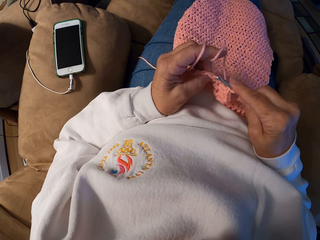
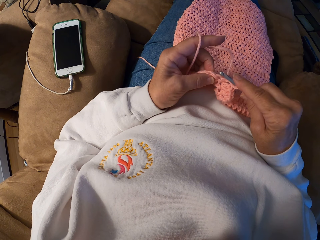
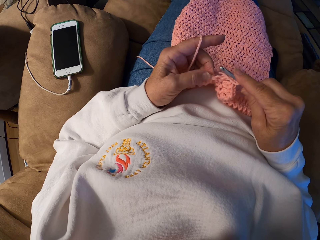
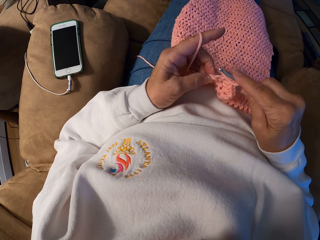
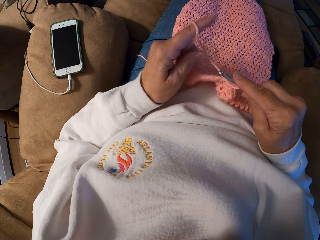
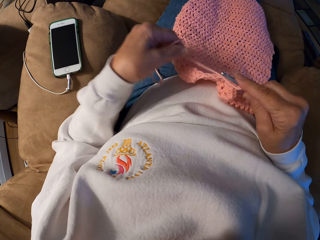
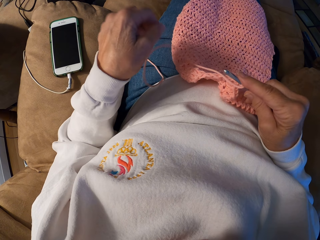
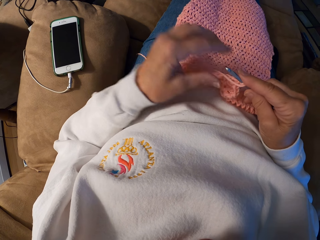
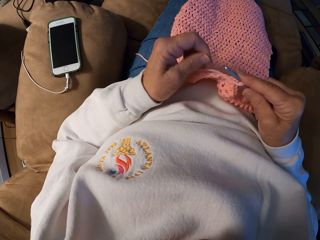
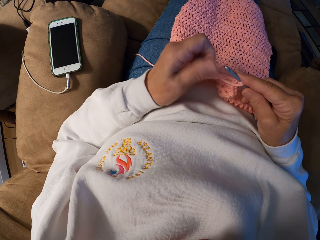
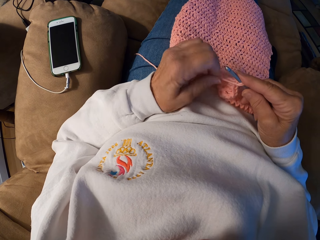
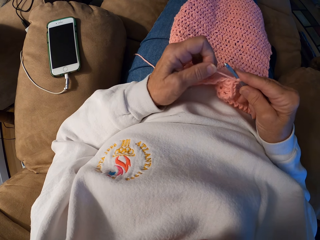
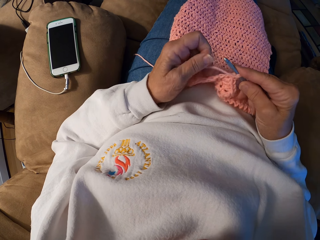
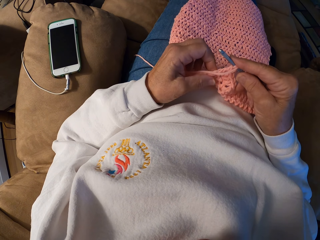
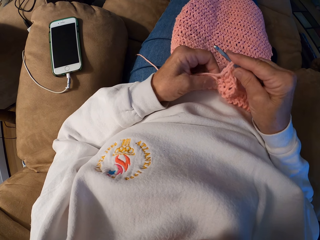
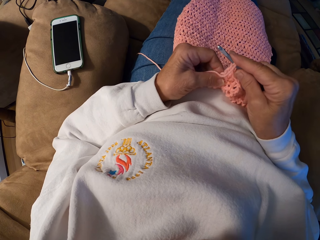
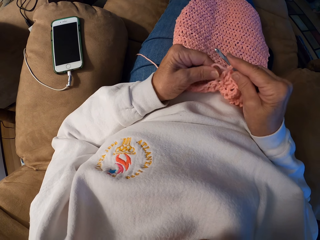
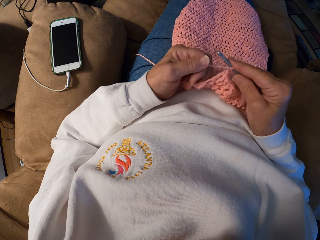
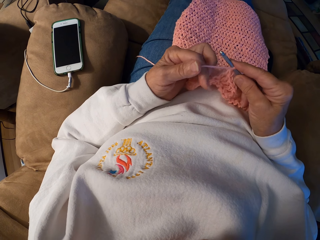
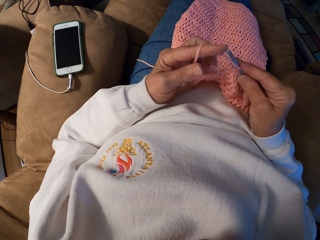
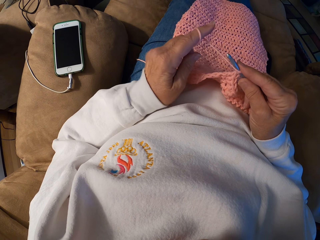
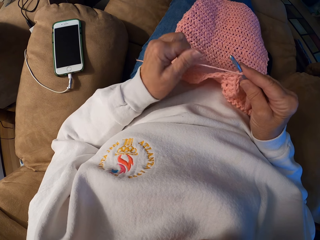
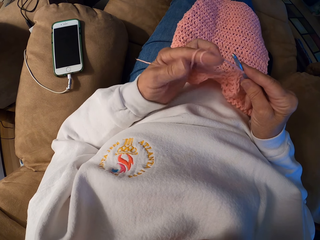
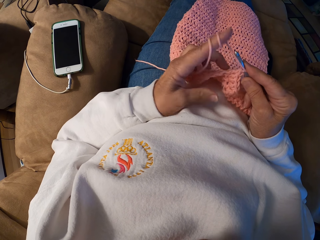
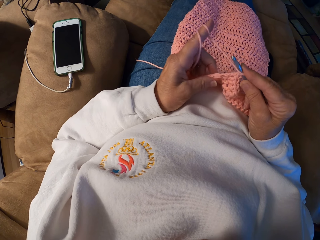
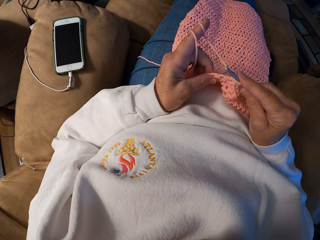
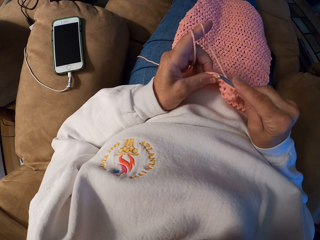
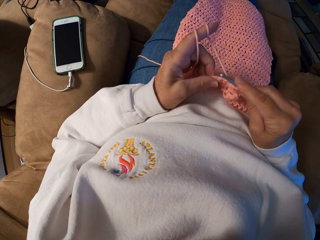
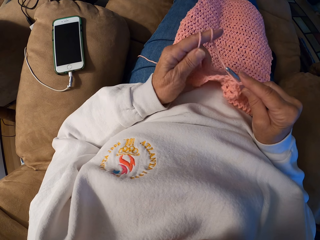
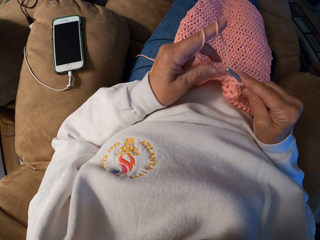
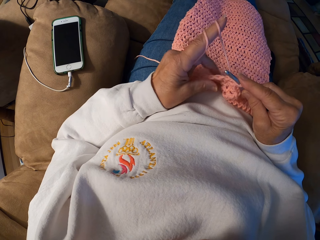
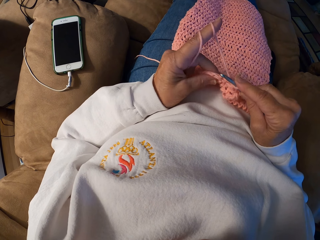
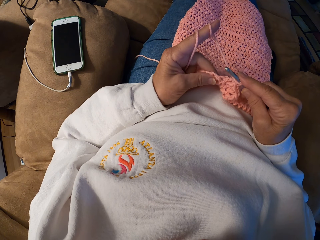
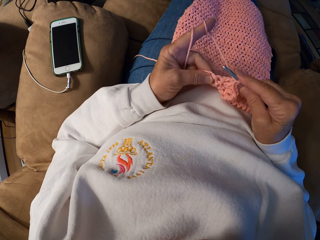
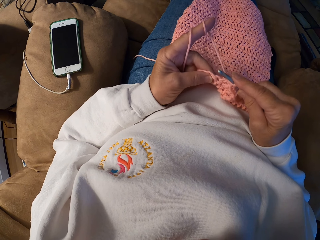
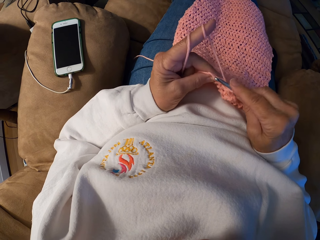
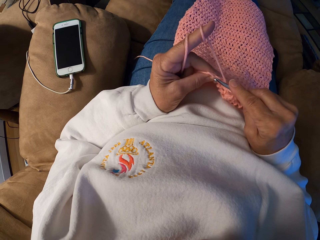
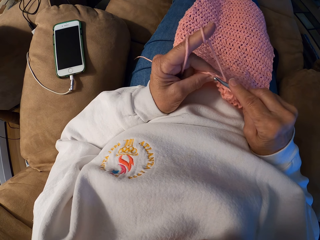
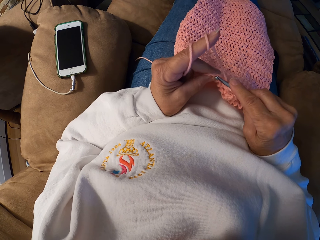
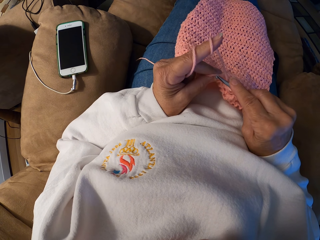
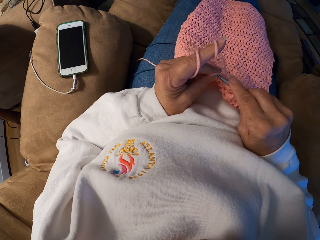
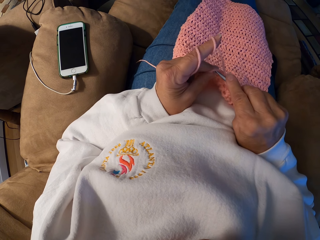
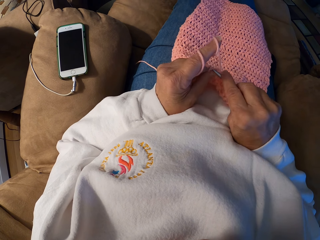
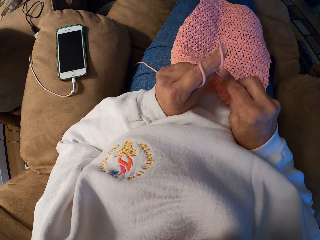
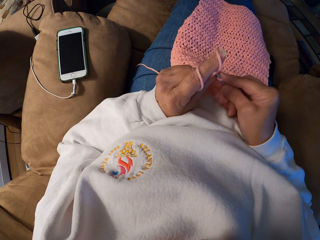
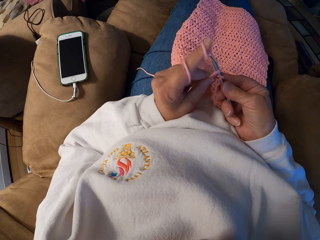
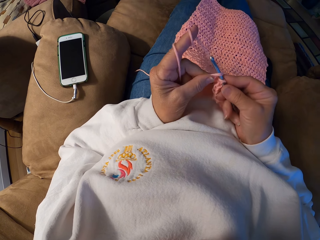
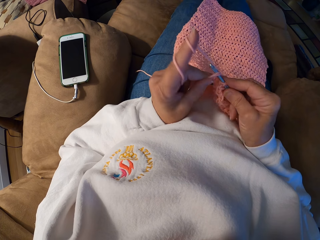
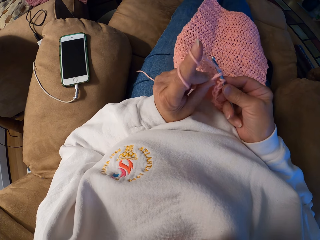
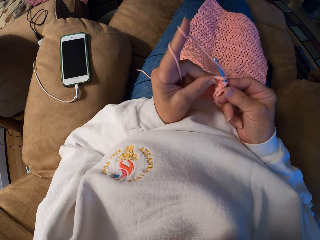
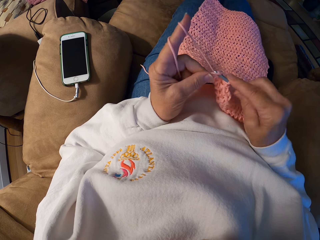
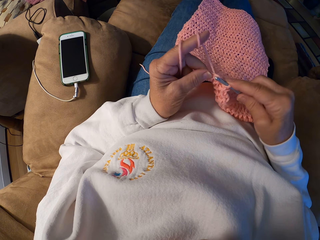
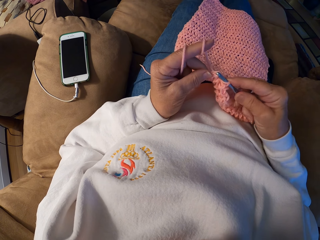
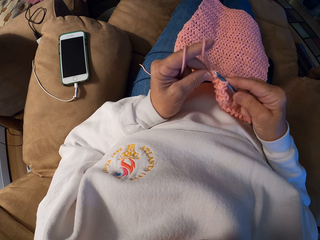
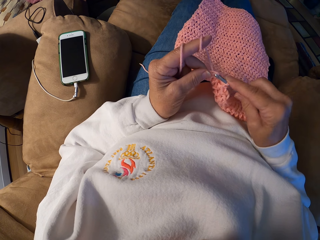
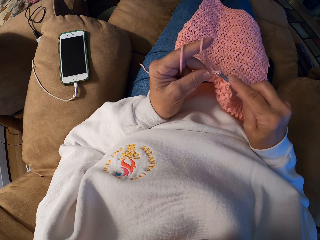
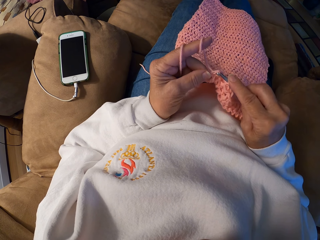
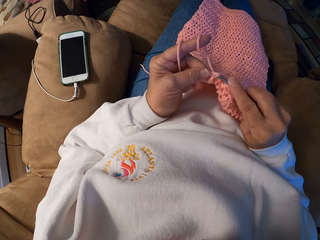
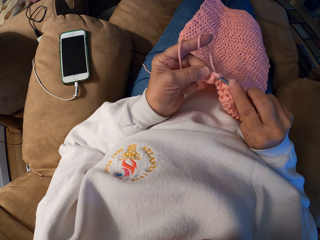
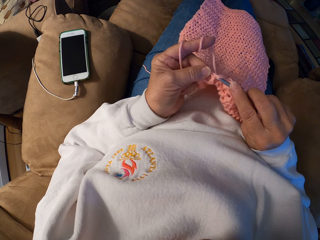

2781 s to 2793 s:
The camera wearer adjusts the yarn strand with her left hand. She adjusts the yarn strand with her left index finger. She crochets a yarn with her hands.

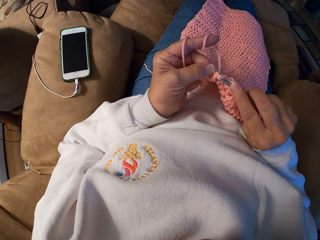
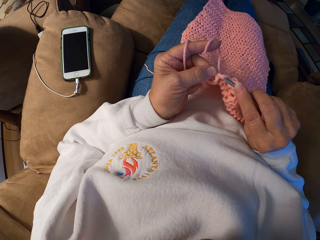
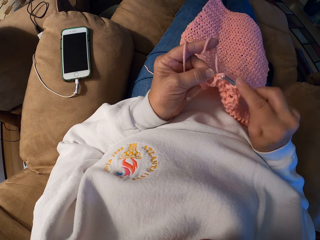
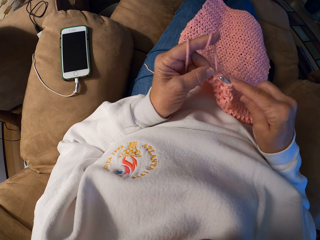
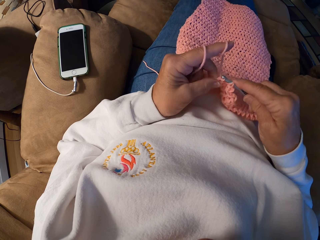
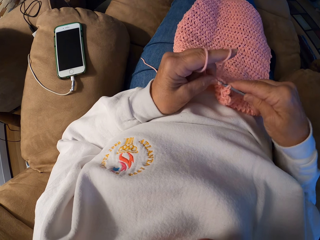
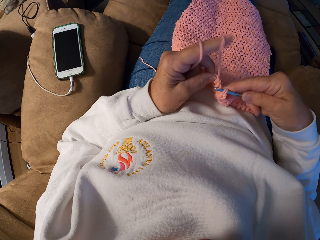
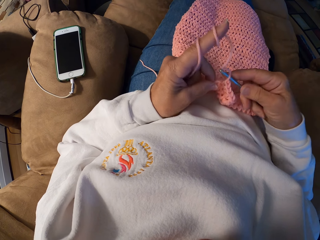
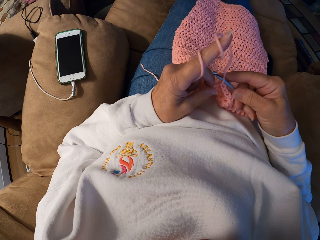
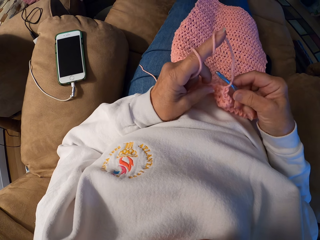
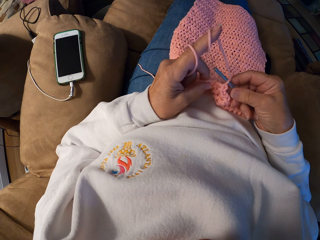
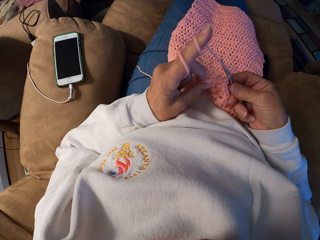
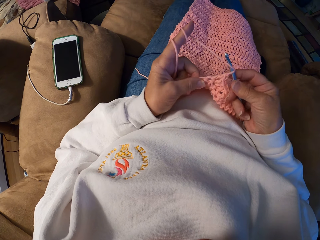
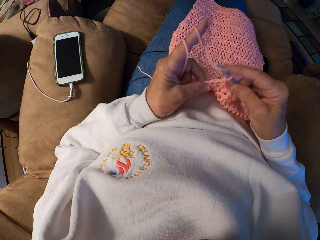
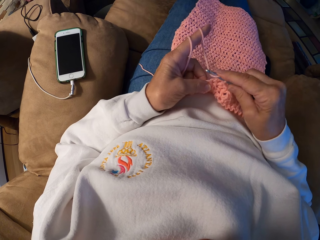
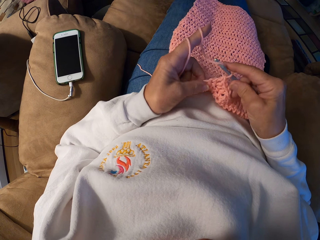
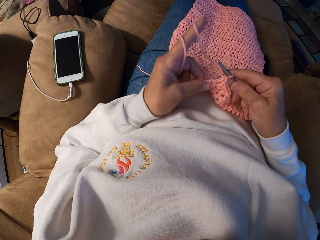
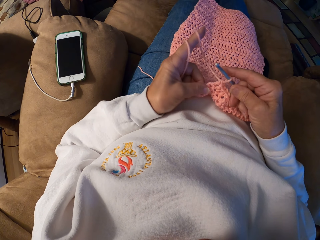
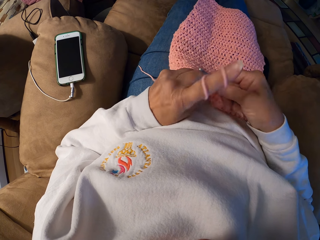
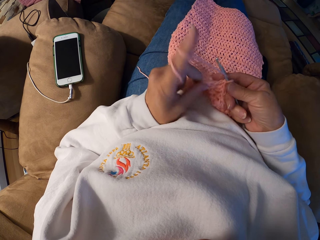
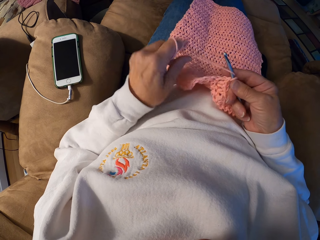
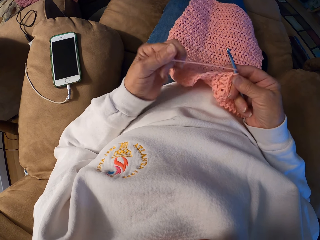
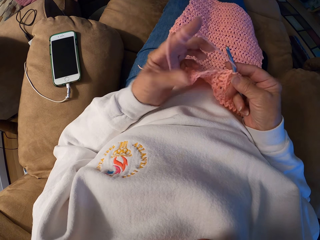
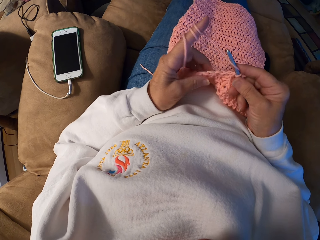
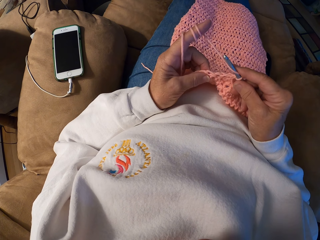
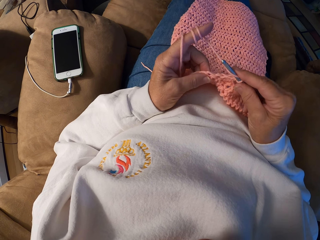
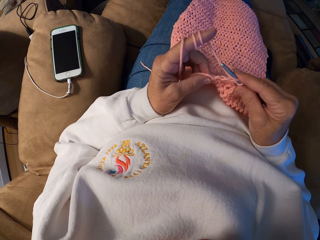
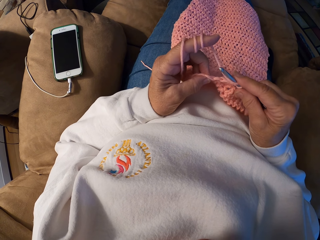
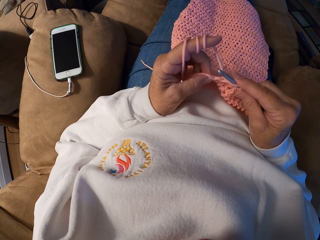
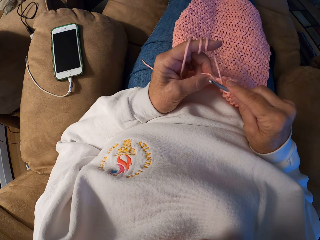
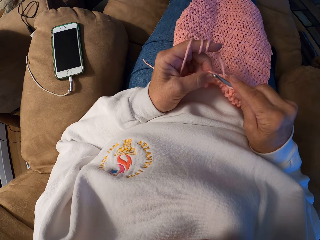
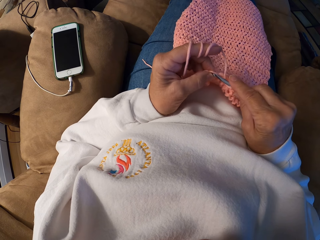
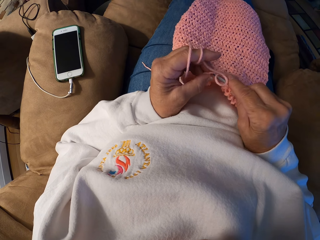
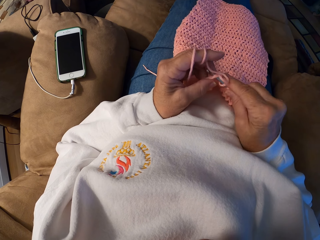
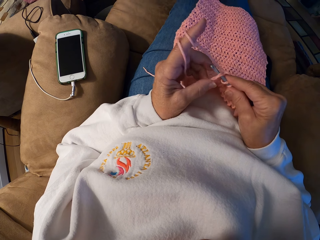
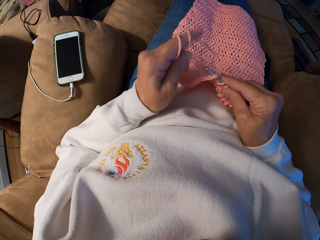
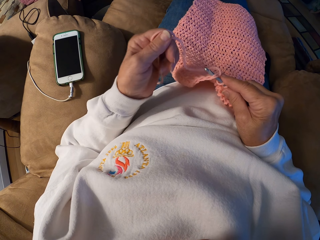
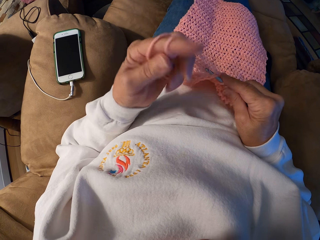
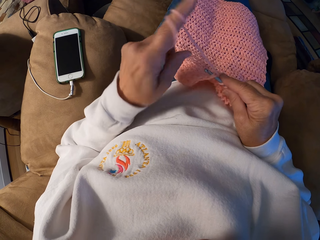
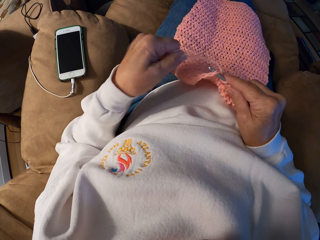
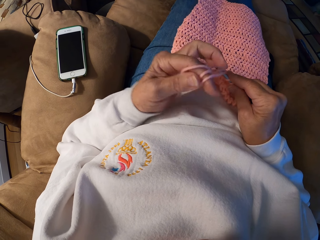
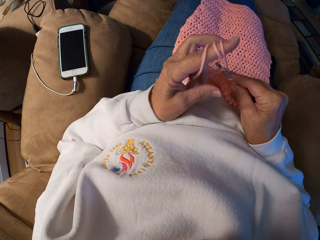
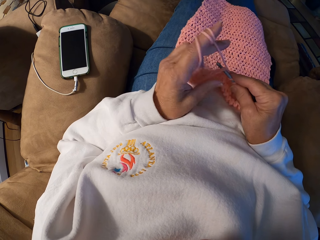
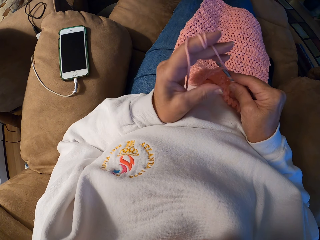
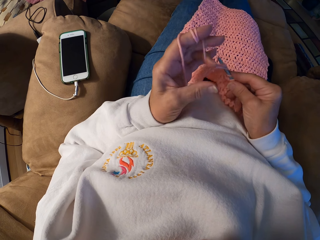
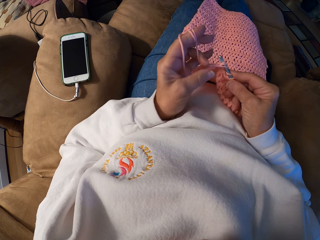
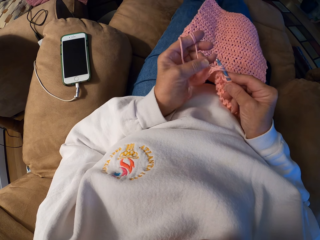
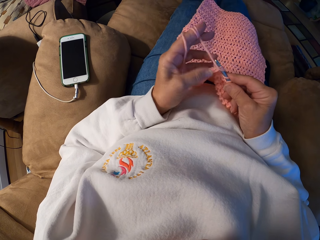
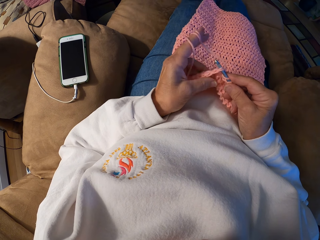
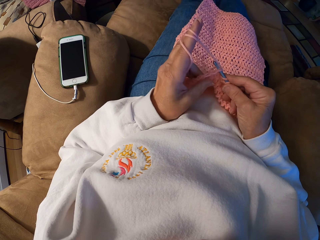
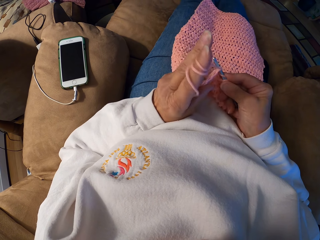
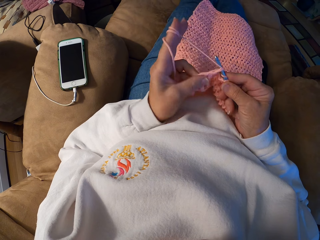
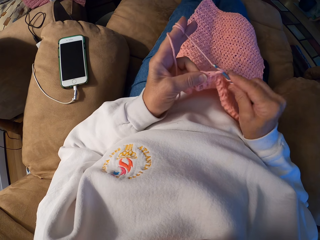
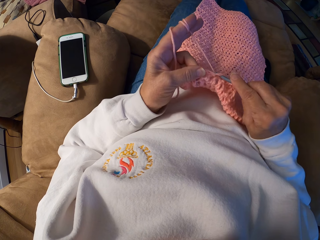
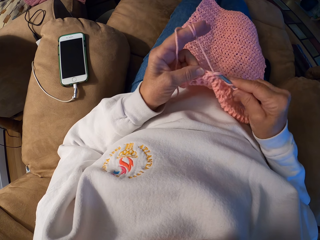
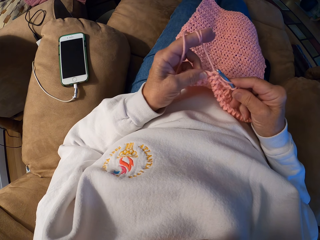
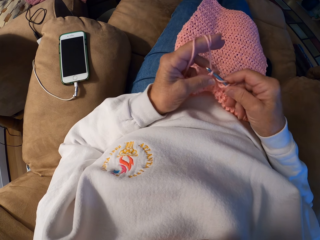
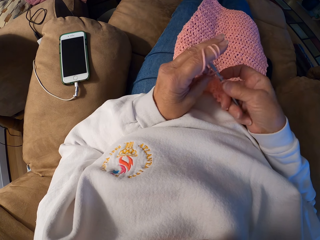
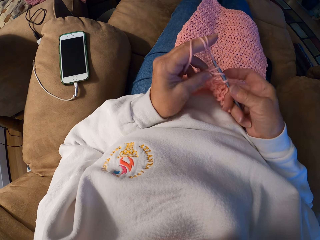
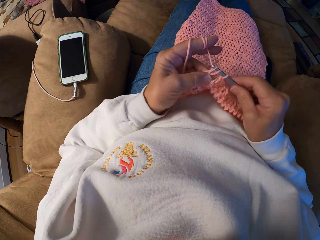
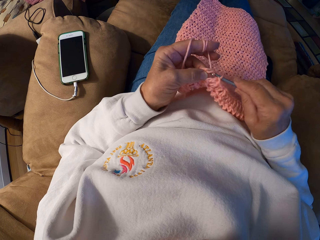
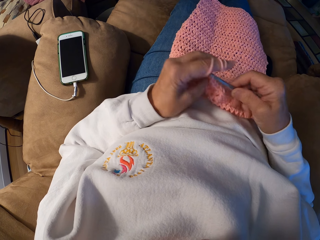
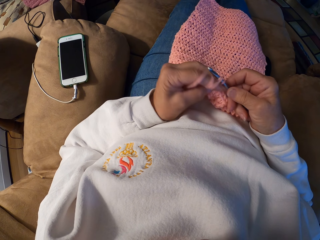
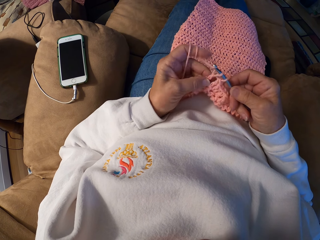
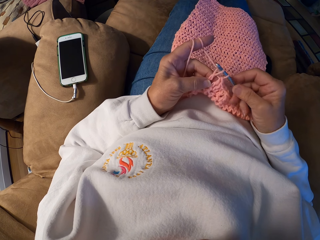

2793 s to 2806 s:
The camera wearer adjusts the yarn strand with her left index finger. She crochets the yarn with her hands.
